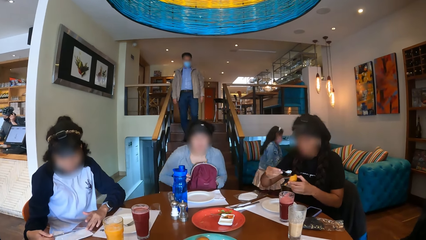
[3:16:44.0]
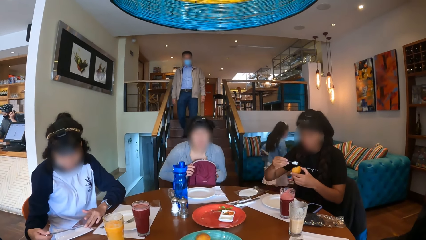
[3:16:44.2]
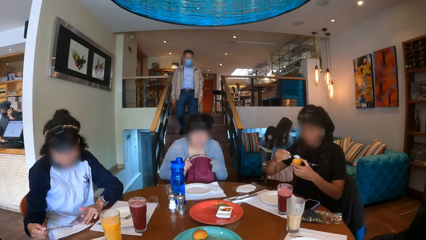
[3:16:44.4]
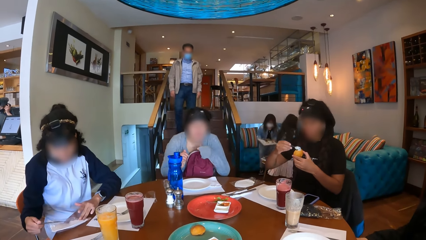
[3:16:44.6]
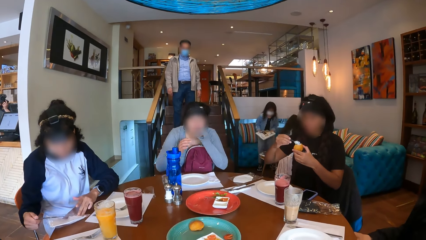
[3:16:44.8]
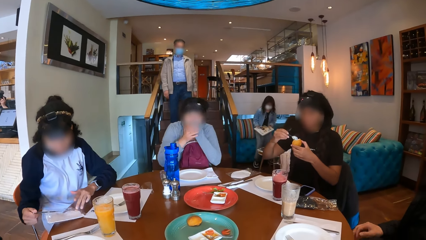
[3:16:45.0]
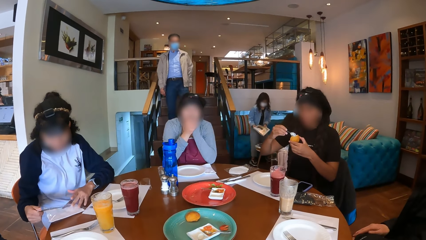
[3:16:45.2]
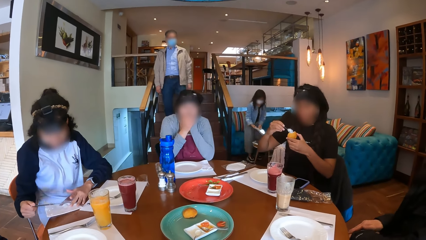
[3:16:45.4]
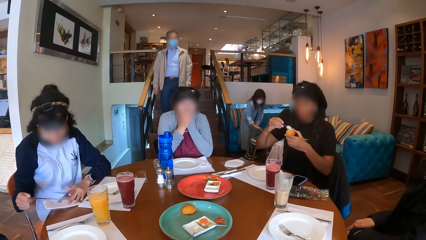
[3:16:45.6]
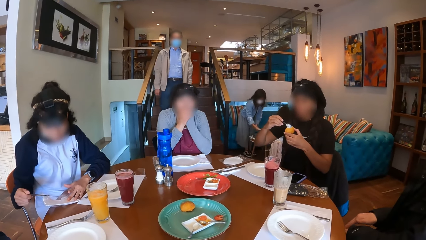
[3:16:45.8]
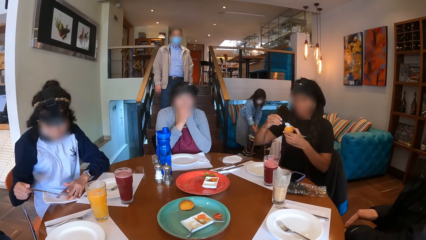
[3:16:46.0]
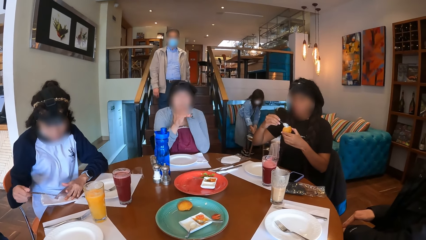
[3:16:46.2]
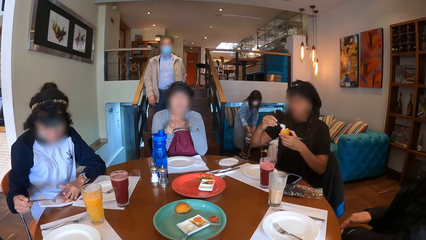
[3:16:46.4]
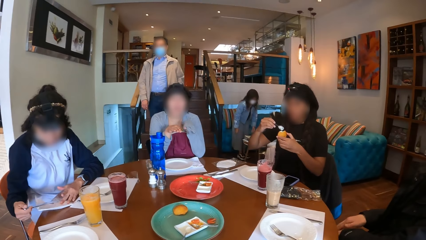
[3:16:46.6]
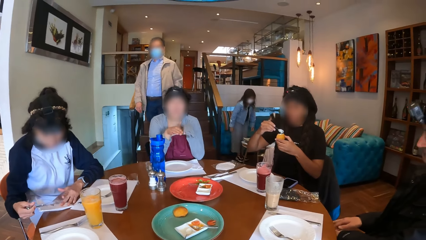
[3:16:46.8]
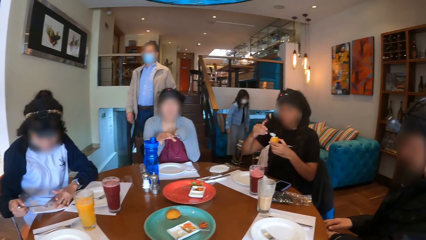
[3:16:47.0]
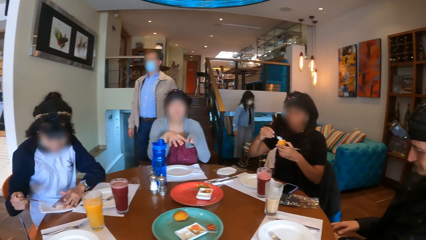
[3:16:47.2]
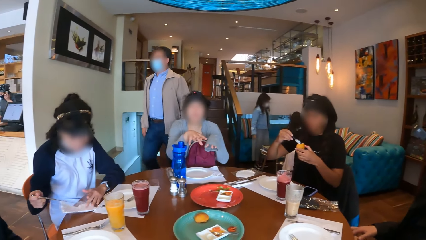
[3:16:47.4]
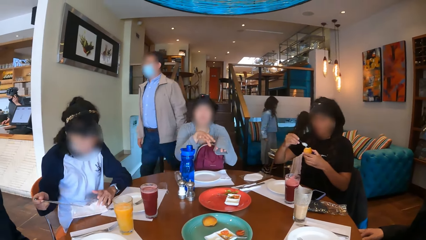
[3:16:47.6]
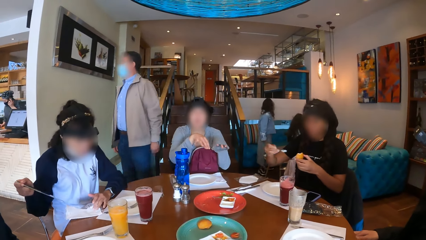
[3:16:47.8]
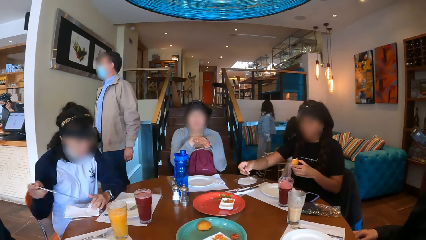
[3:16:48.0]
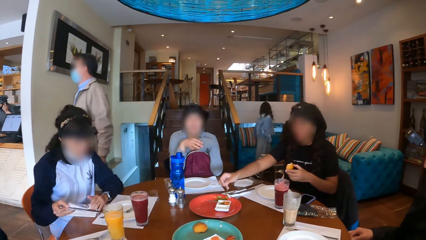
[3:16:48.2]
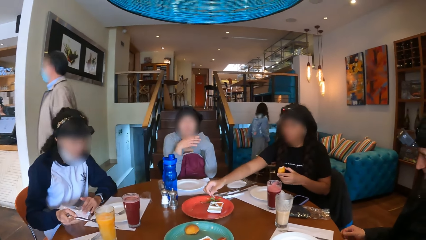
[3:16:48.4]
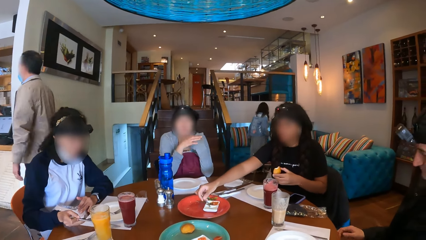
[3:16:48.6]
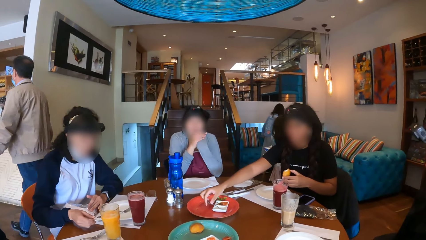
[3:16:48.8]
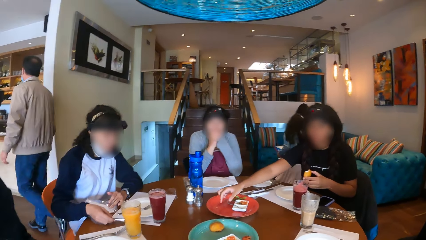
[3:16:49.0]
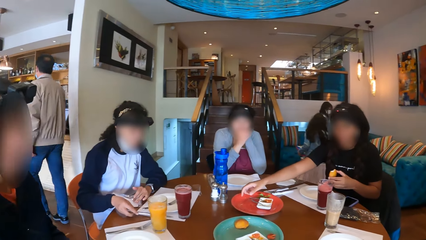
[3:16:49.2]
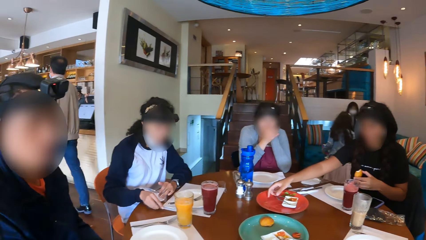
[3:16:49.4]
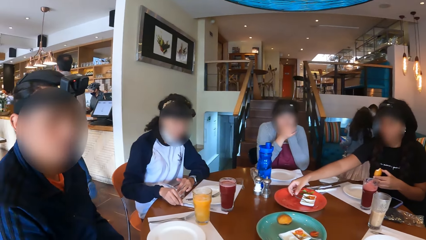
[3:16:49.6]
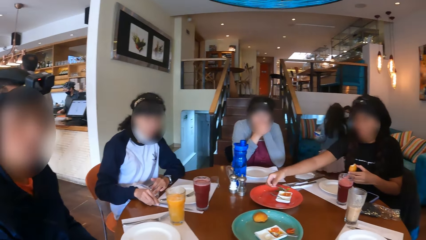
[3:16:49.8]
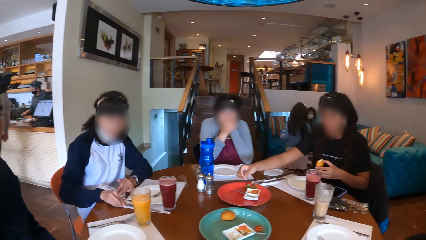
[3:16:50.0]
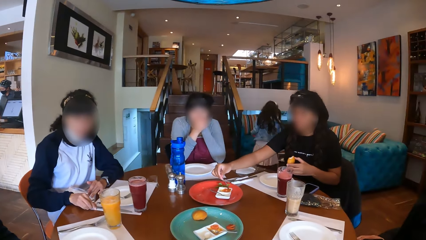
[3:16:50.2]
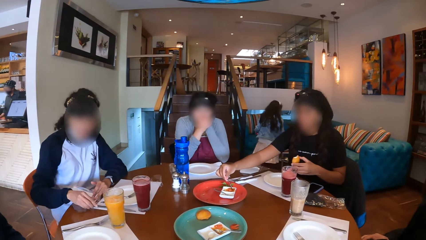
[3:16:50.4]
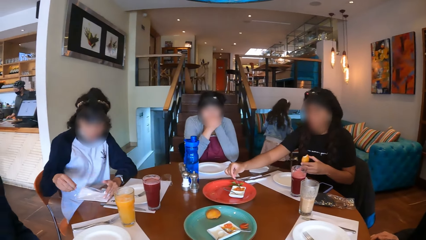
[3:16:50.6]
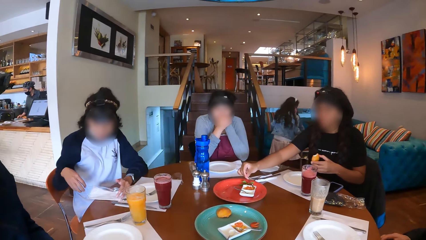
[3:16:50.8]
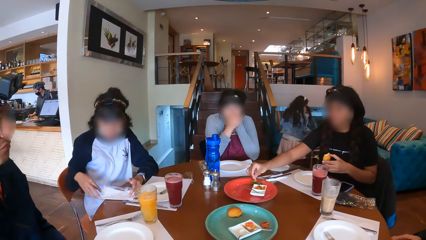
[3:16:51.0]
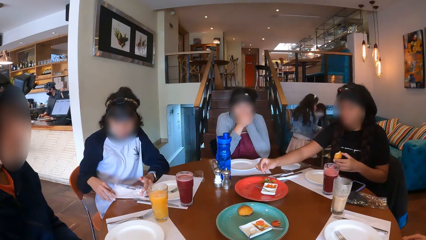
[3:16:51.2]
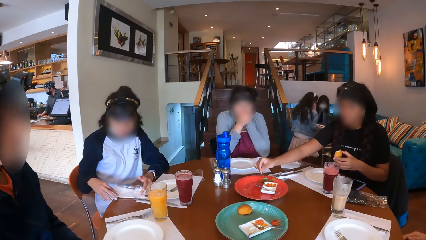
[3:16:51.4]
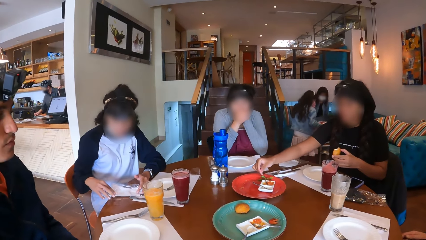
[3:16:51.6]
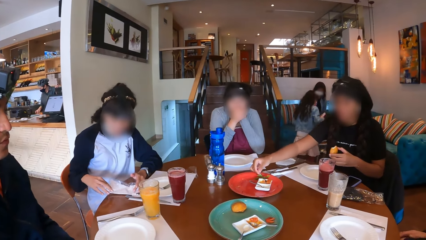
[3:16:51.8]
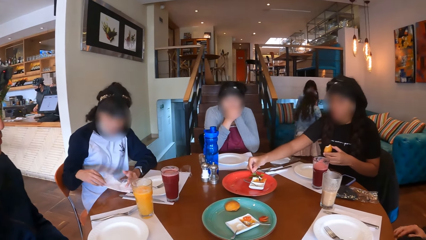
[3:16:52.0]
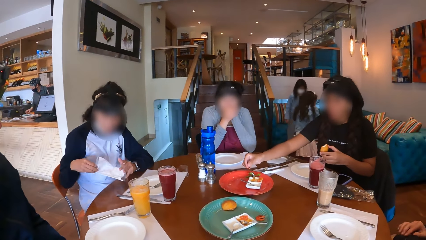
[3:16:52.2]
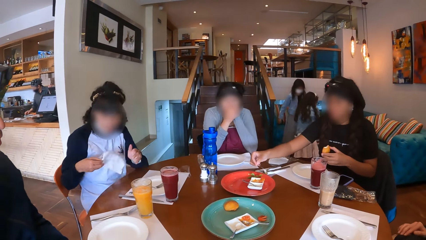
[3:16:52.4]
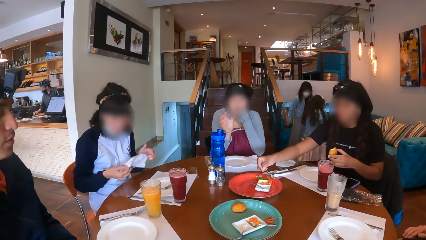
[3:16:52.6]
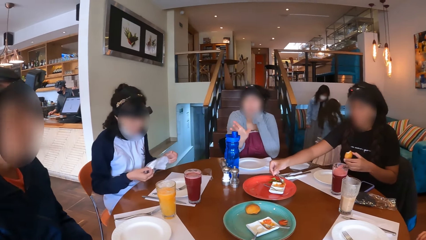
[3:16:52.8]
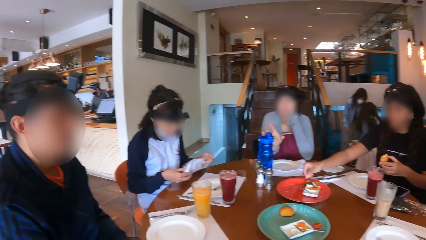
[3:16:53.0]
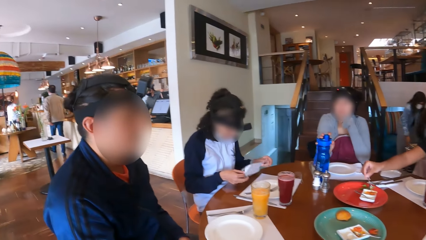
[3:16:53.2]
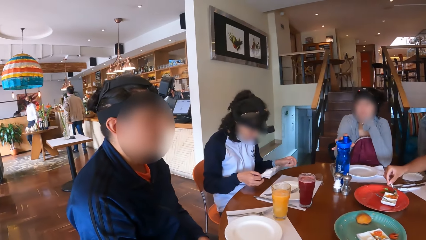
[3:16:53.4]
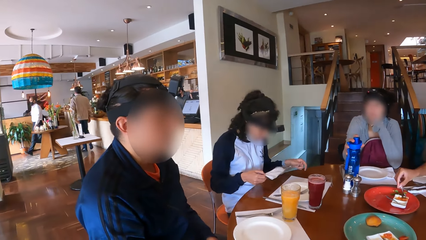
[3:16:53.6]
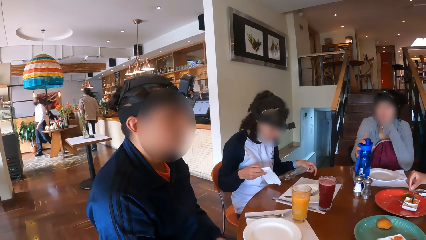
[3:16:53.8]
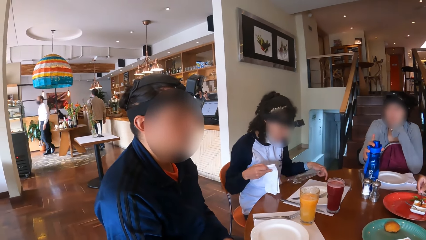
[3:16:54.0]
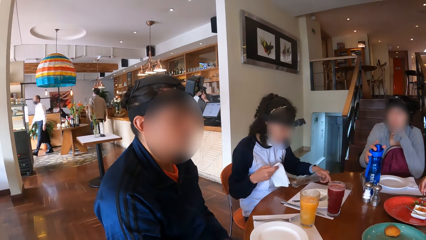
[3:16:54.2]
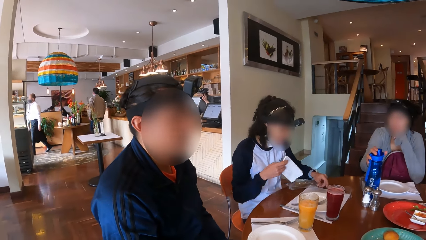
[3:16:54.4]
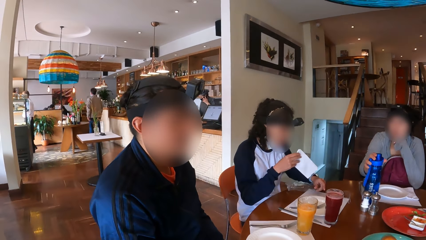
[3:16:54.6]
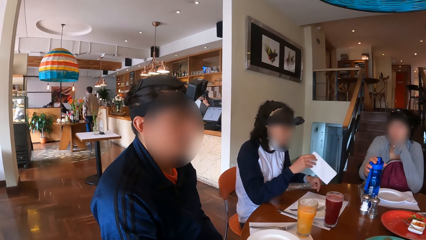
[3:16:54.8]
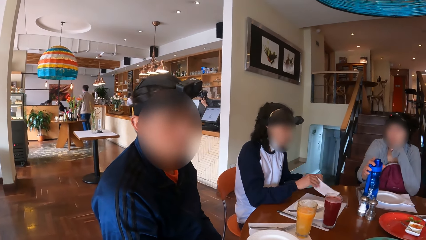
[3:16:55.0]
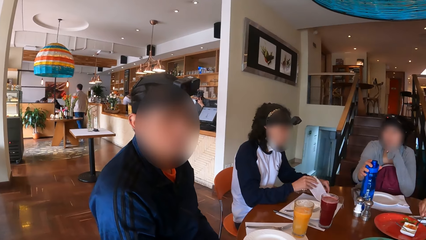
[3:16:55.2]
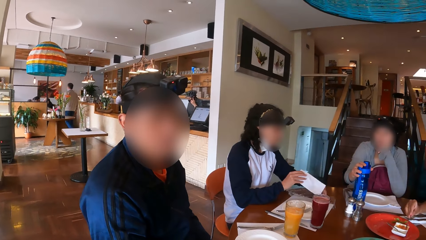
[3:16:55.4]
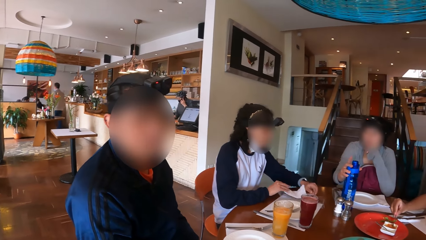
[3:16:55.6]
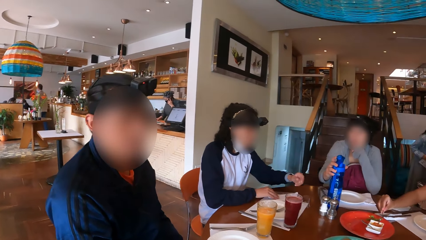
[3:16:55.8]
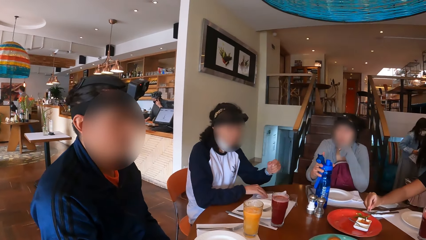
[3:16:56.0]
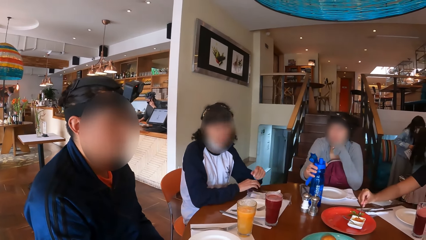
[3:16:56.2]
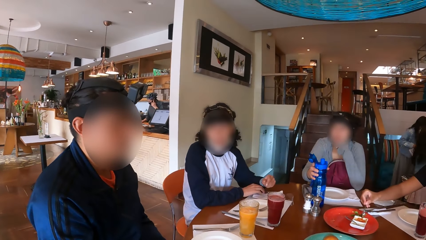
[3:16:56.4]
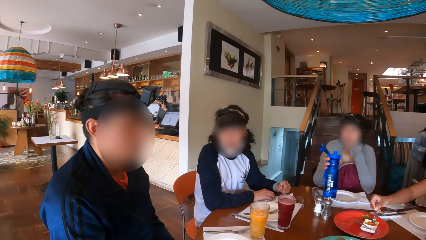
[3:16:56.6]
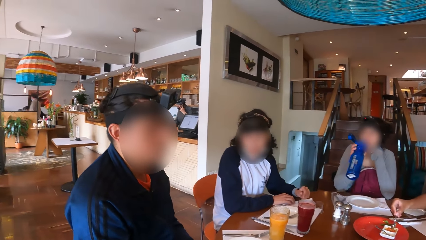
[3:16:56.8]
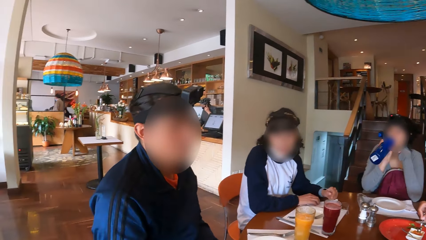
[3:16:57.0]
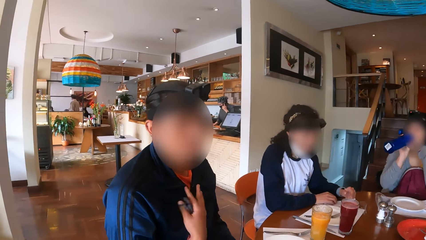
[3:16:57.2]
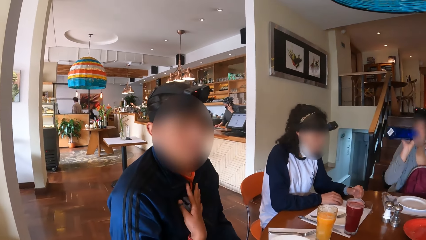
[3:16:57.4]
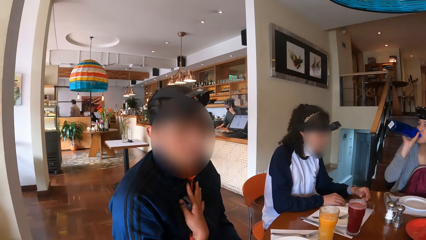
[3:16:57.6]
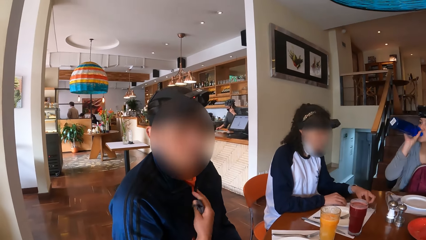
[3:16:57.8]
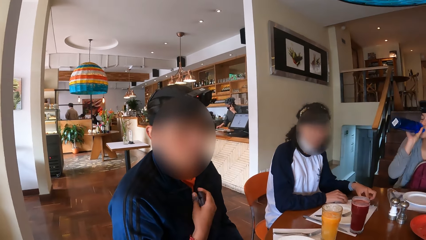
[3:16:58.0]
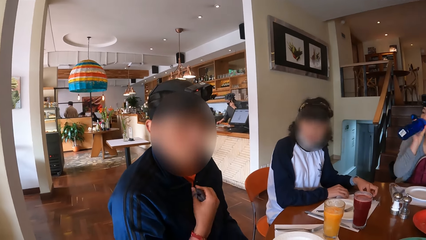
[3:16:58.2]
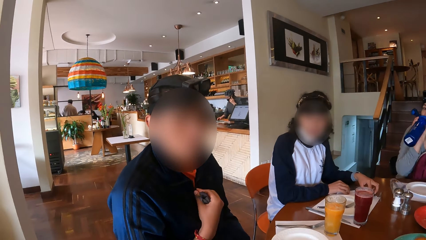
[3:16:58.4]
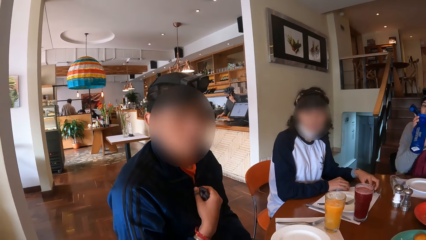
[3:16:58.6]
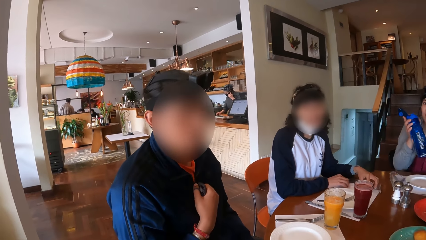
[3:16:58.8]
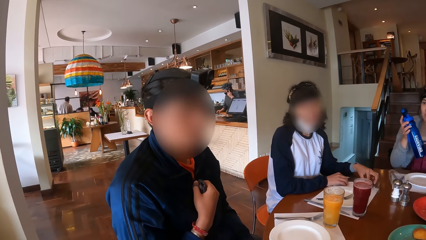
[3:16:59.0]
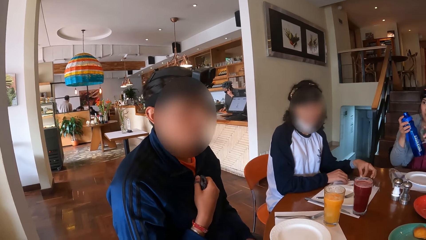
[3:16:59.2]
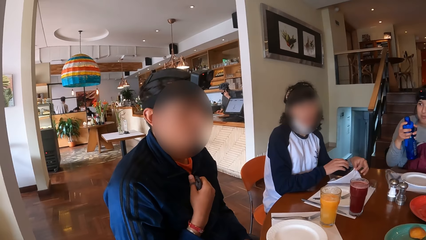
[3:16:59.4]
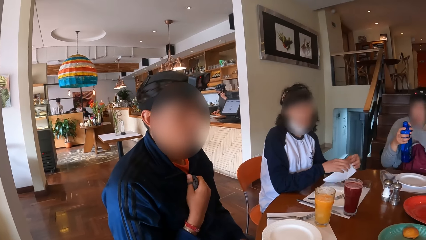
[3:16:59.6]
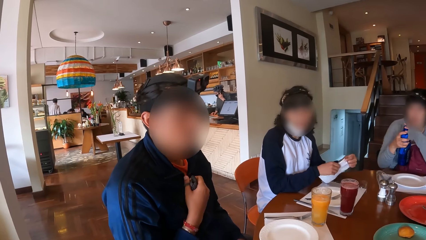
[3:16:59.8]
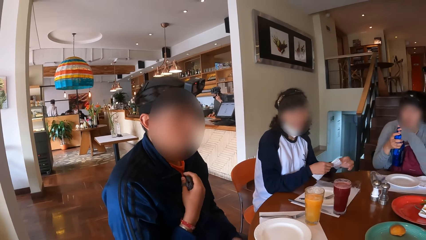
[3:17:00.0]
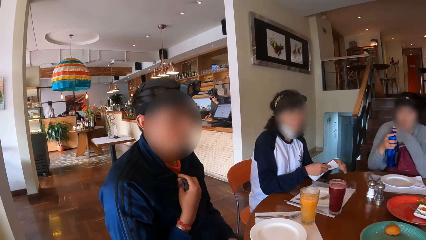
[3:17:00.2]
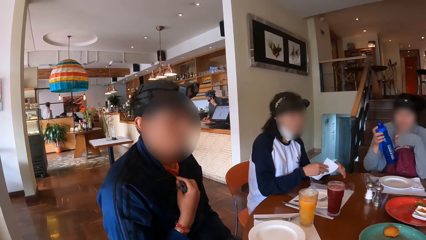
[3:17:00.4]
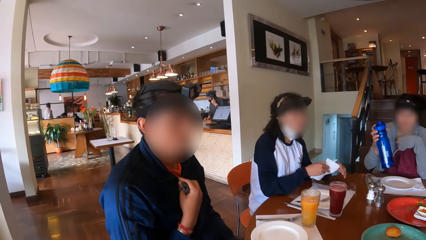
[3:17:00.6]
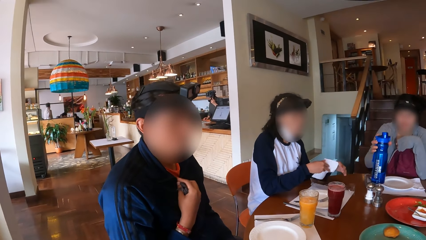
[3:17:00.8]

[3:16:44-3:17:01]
A woman picks a knife from a pack with her right hand. Another woman pours something on the snack. A third woman holds her face with both hands. The first woman drops the knife on the table with her right hand. The second woman drops the spoon on the ice cream plate with her right hand. She picks the spoon from the sauce plate with her right hand and scoops sauce from the sauce plate with the spoon in her right hand. The first woman picks the serviettes. The third woman picks the water bottle from the table with her right hand. The first woman places the serviette on the table. The third woman drinks water from the water bottle. A man interacts with the camera wearer.
